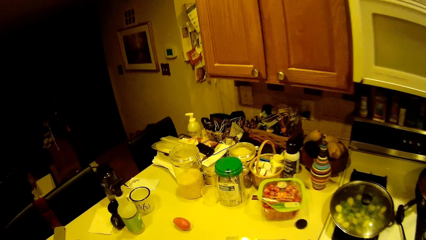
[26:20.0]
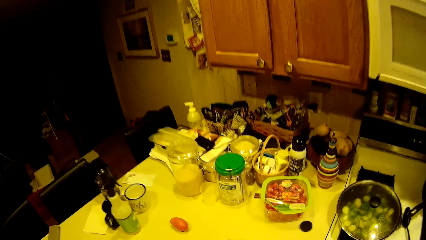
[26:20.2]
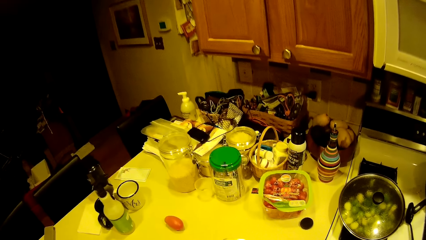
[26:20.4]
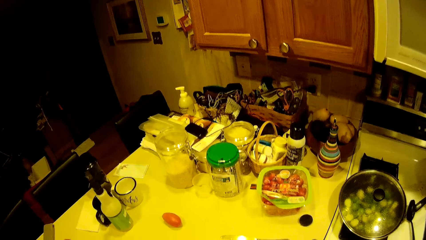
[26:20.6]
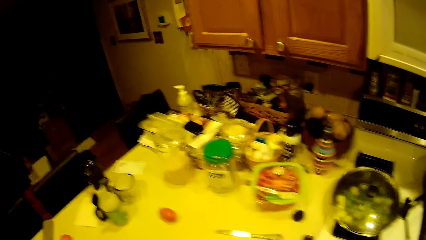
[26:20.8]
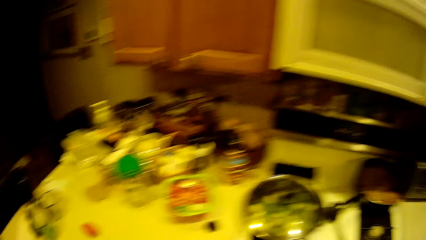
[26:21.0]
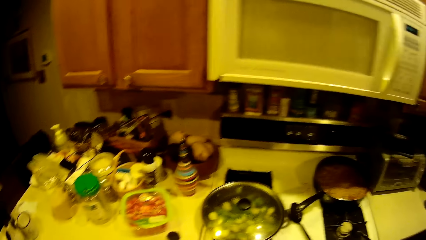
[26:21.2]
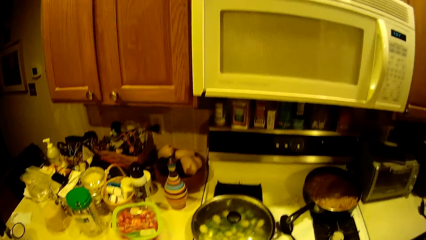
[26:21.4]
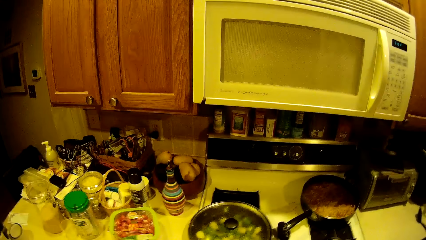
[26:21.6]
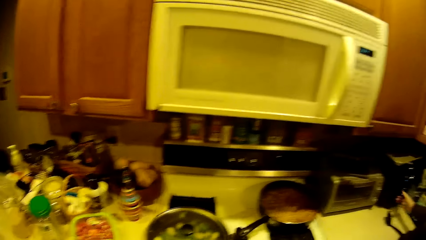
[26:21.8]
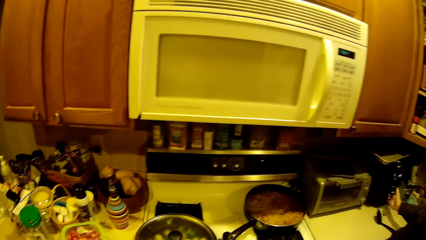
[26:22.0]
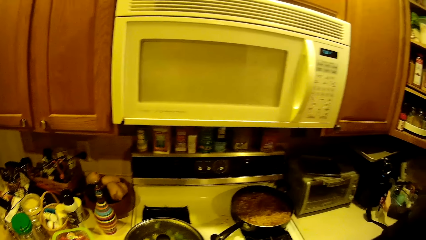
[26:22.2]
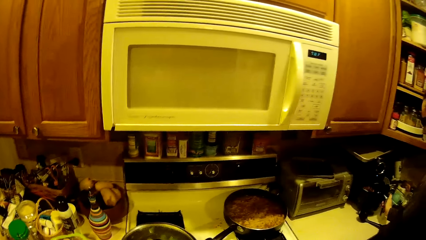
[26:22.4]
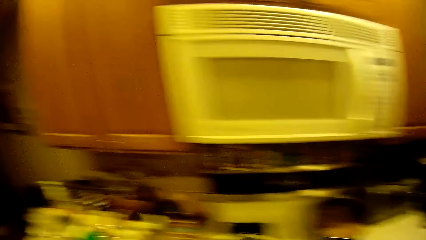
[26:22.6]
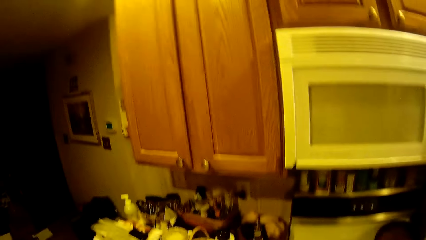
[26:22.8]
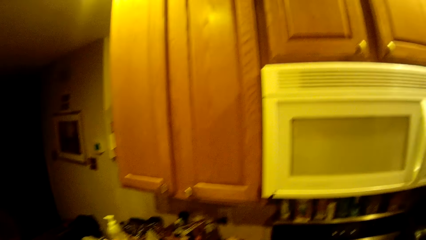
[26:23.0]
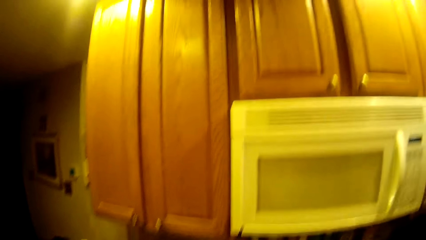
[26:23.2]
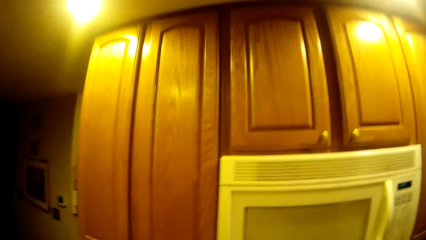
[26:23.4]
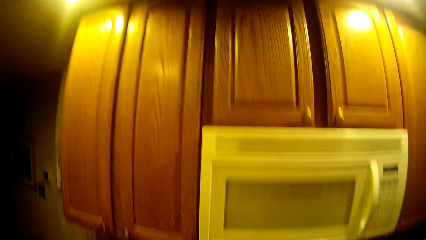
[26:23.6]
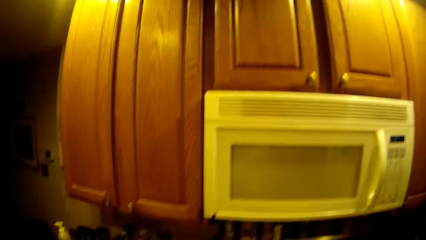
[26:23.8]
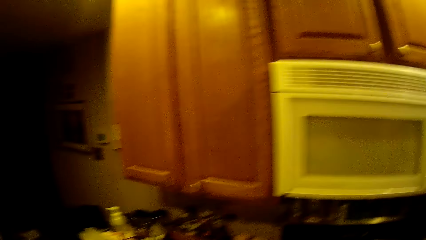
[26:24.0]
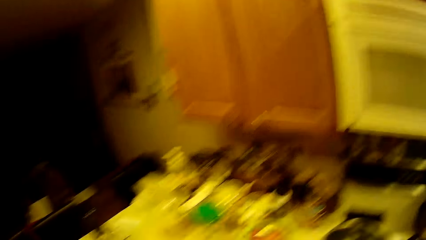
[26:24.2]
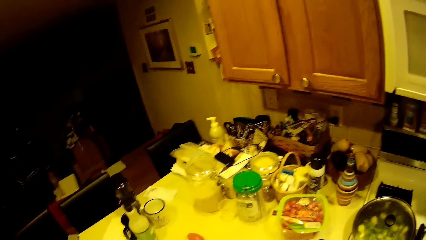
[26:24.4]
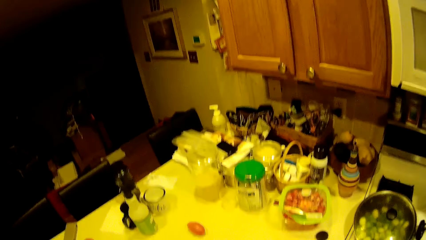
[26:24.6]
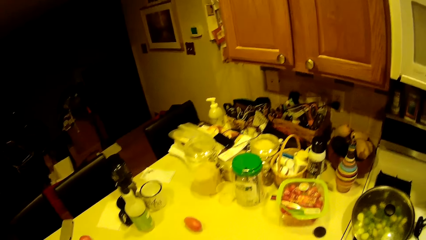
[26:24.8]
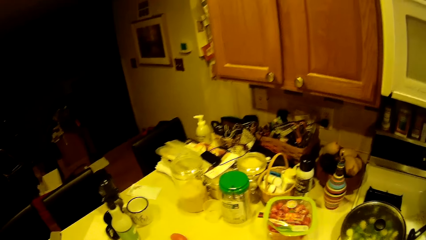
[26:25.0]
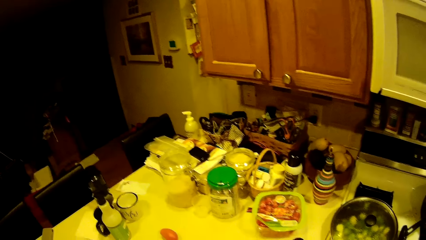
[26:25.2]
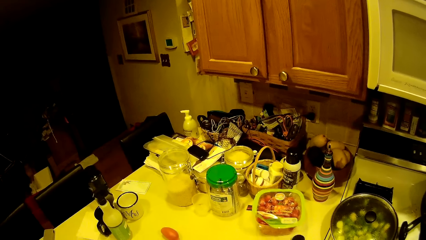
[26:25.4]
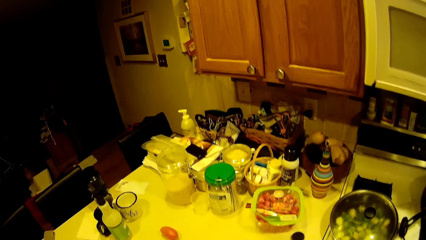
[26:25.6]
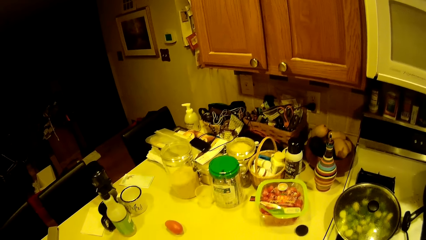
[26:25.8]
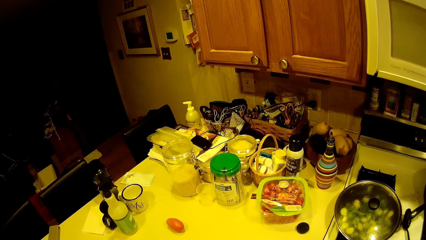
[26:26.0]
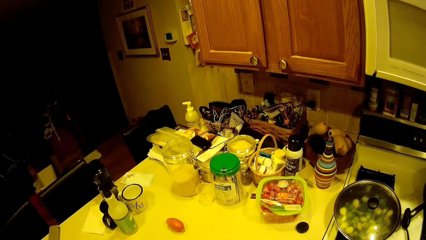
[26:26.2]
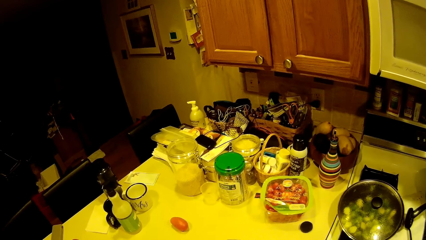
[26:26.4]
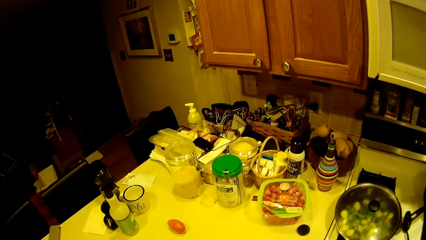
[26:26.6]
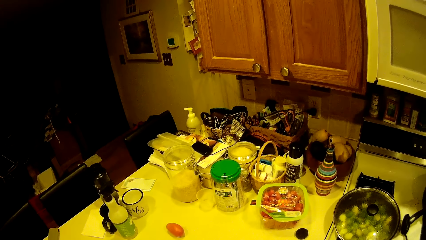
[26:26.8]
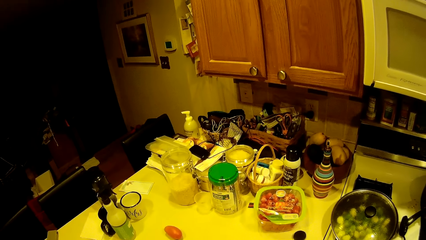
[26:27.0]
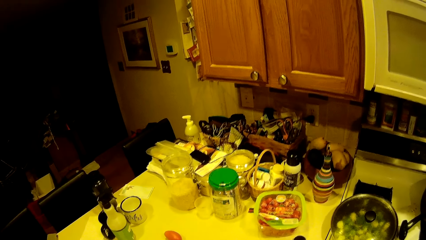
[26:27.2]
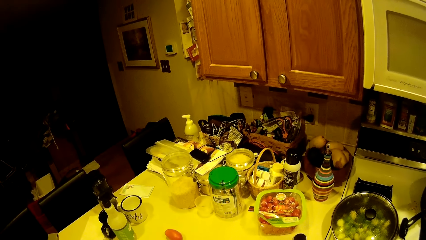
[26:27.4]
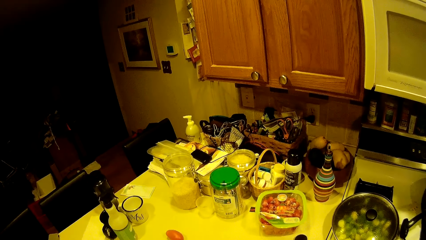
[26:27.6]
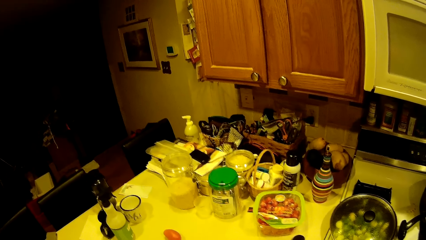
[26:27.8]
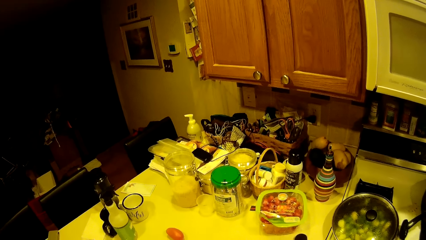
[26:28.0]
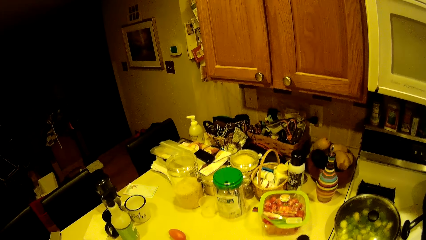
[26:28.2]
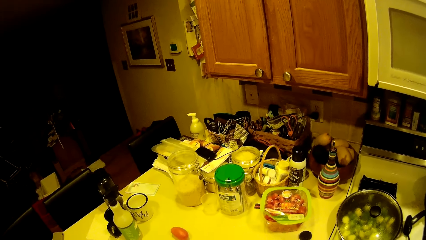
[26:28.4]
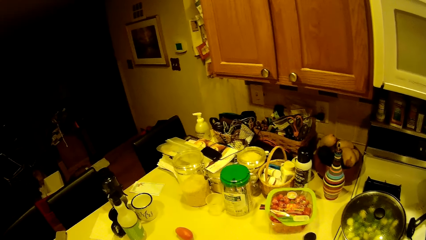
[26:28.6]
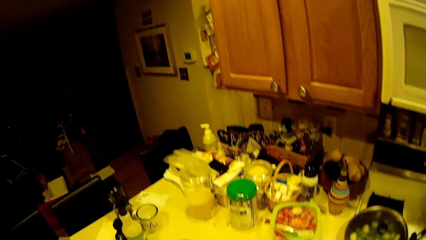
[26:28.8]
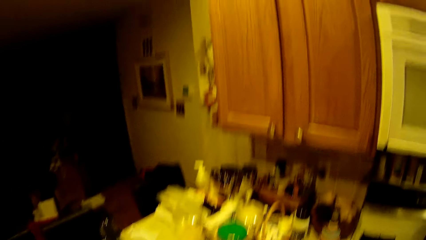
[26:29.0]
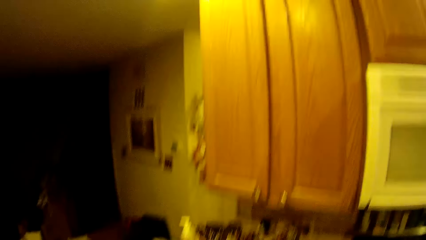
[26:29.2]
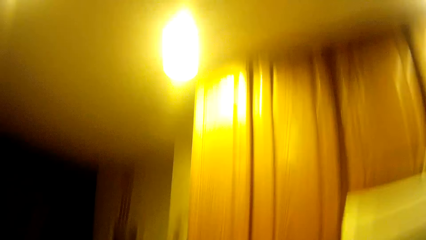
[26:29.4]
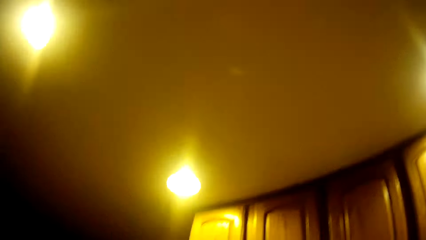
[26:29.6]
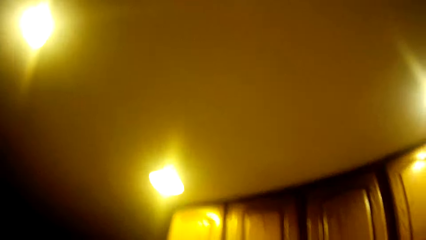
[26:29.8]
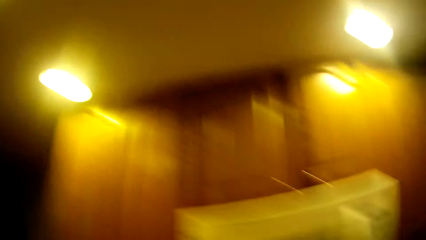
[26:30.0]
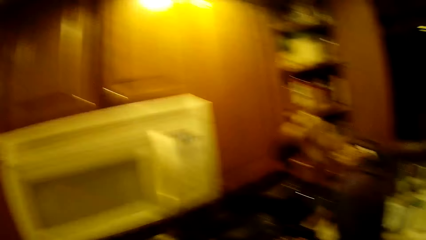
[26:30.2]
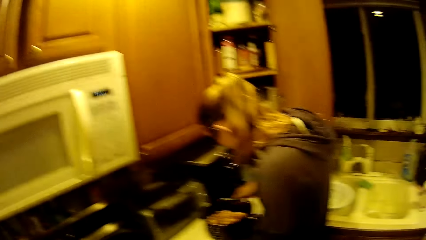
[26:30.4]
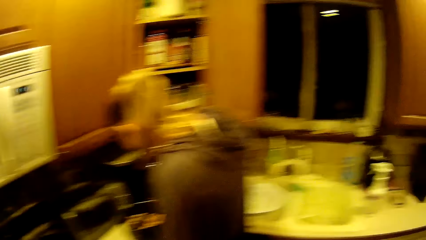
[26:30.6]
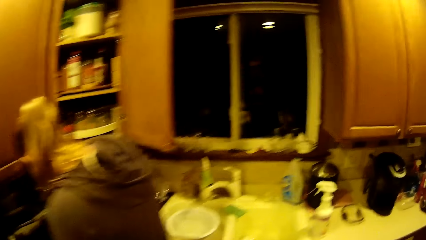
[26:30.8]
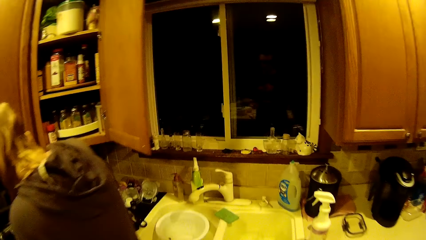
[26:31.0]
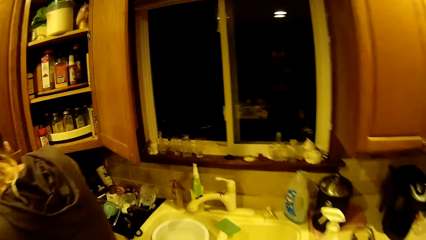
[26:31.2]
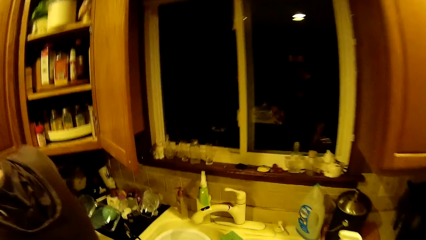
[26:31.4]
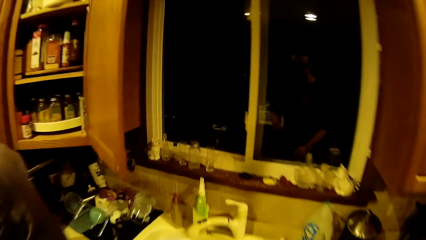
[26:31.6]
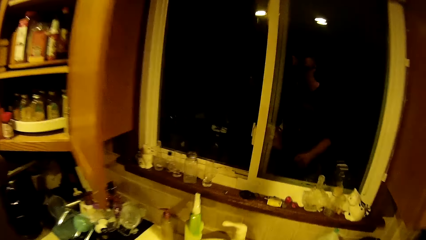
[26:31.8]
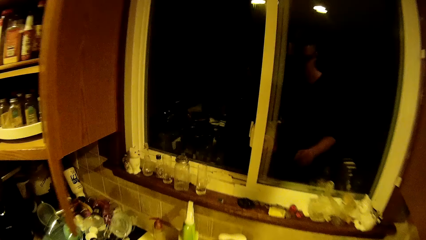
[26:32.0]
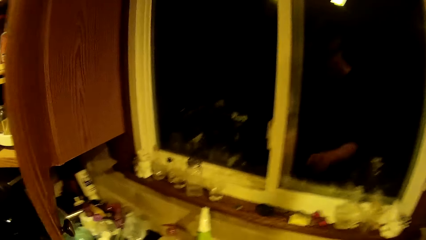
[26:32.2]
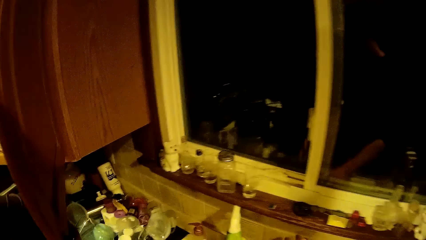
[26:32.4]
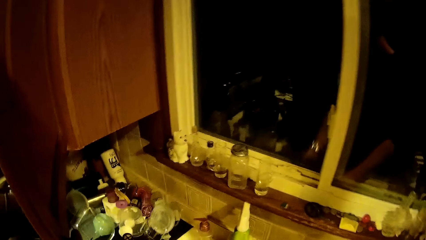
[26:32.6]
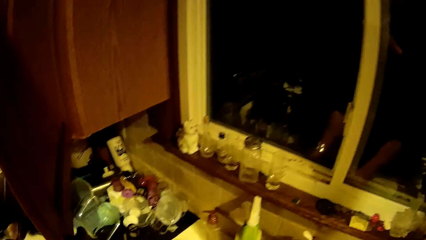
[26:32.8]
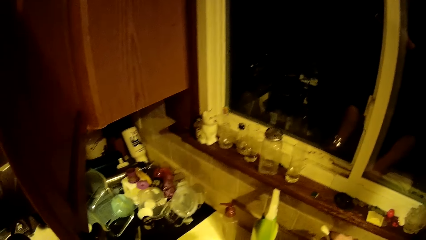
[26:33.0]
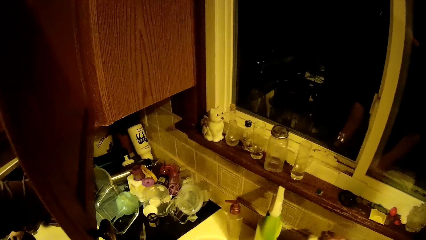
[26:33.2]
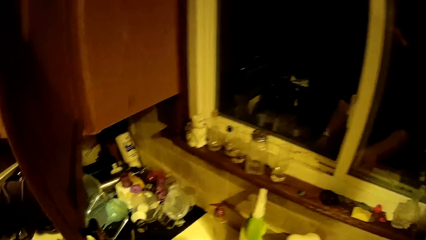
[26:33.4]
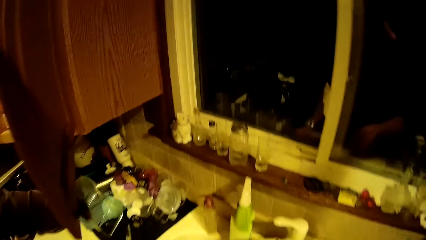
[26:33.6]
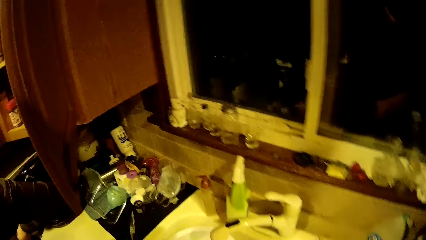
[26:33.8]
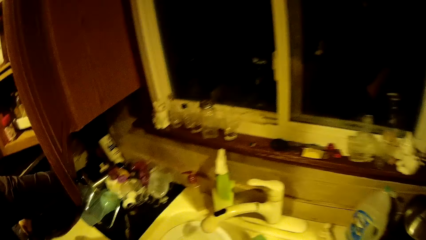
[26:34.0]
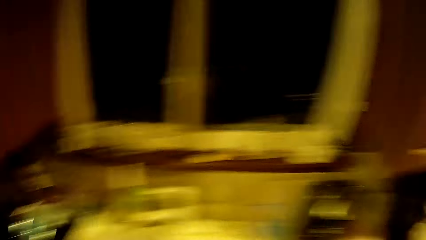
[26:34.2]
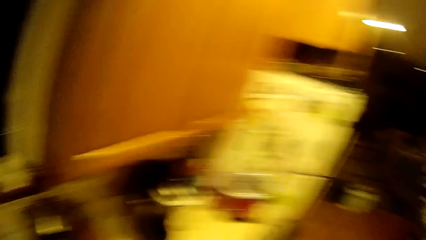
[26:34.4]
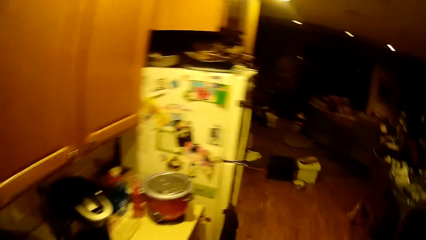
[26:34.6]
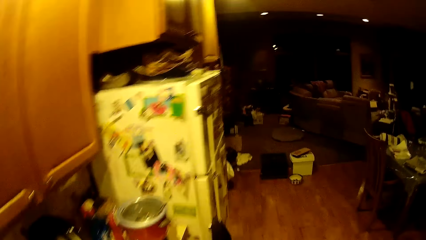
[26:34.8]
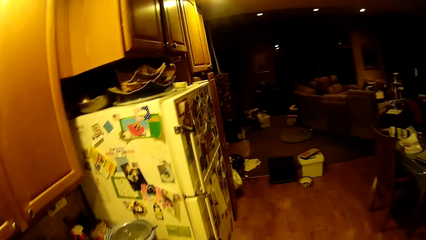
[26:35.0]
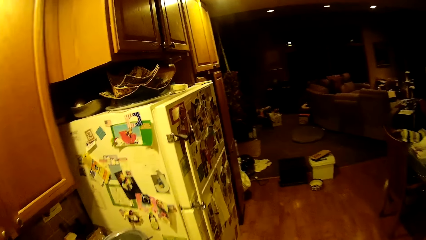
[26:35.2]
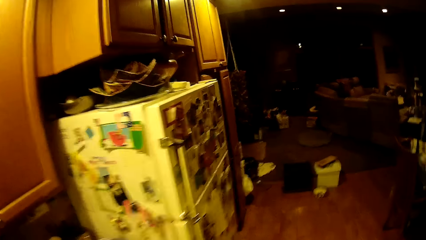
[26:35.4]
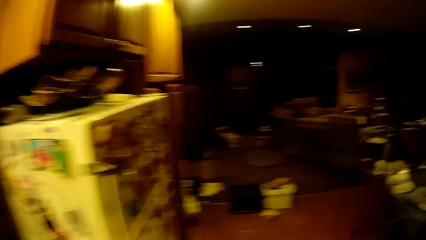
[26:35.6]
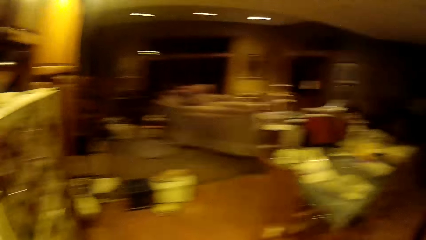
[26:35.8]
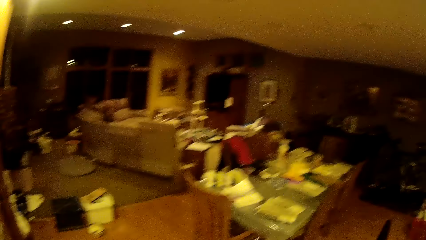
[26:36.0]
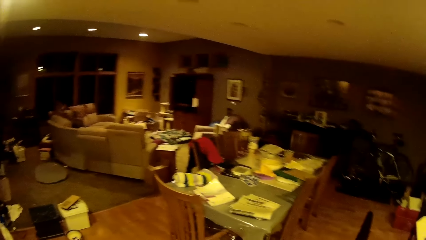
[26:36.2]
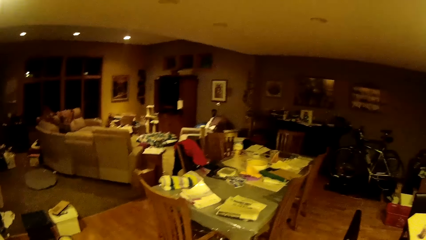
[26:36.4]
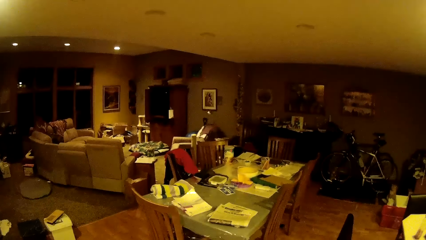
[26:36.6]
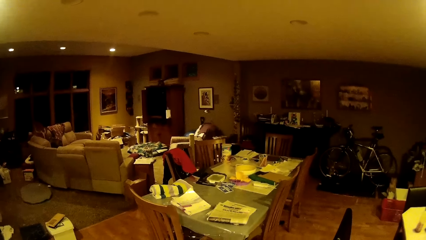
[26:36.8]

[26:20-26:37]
The camera wearer looks around the kitchen.
